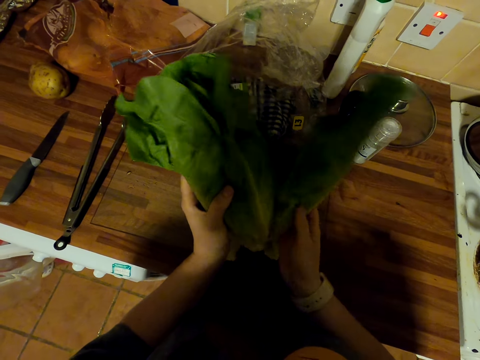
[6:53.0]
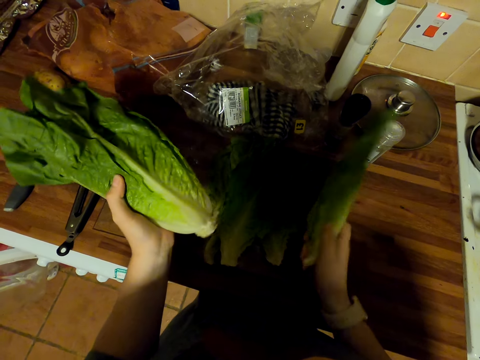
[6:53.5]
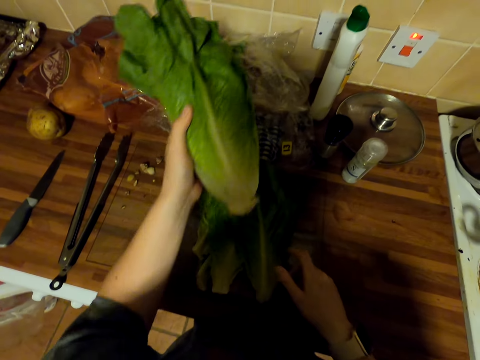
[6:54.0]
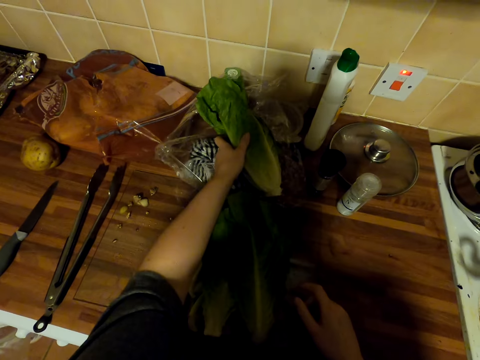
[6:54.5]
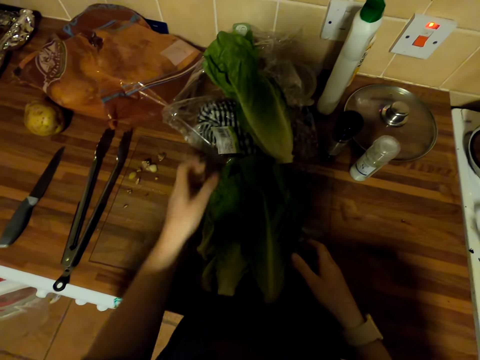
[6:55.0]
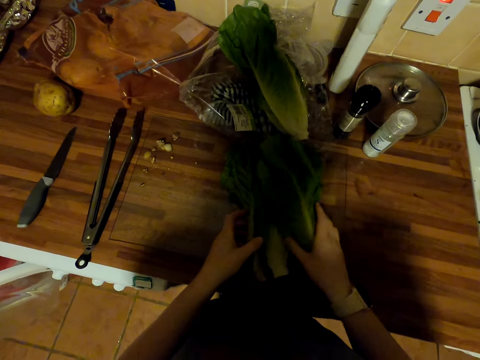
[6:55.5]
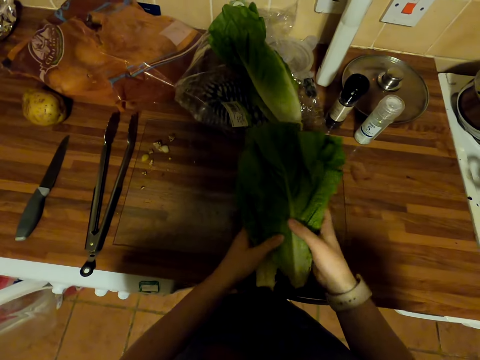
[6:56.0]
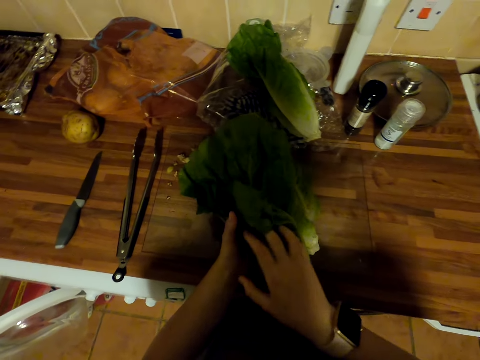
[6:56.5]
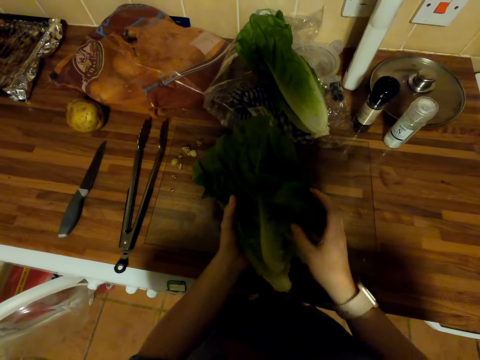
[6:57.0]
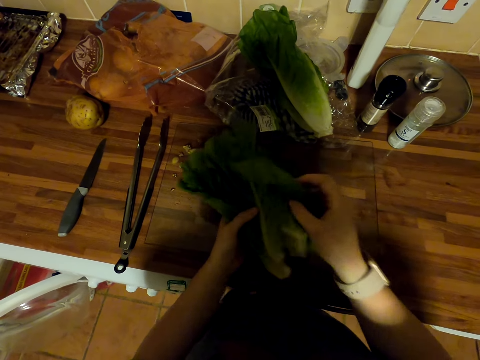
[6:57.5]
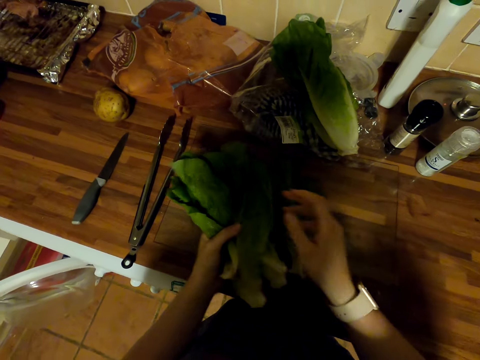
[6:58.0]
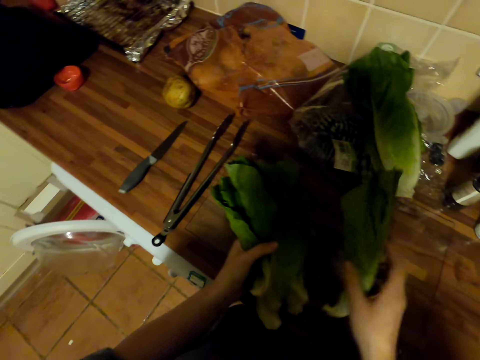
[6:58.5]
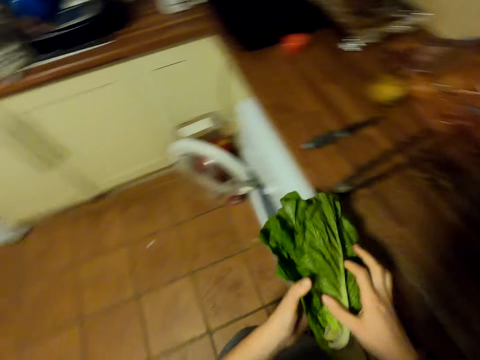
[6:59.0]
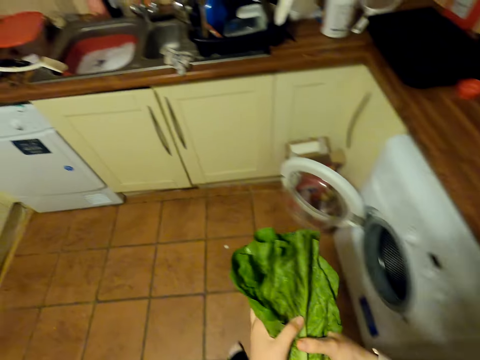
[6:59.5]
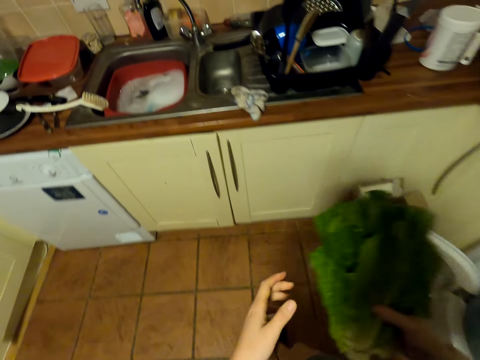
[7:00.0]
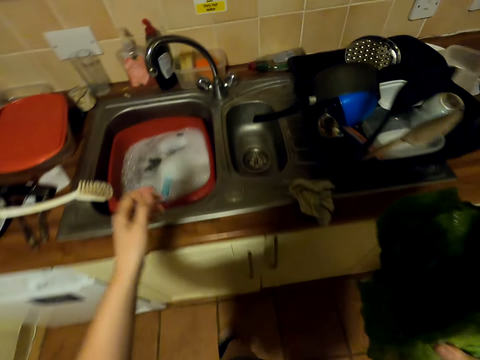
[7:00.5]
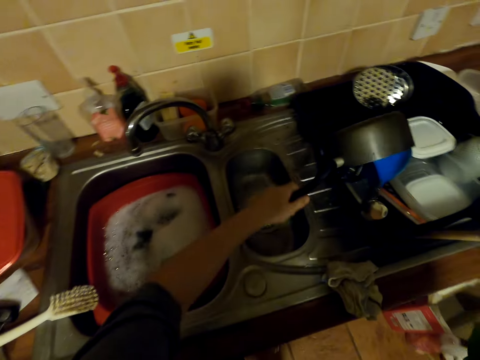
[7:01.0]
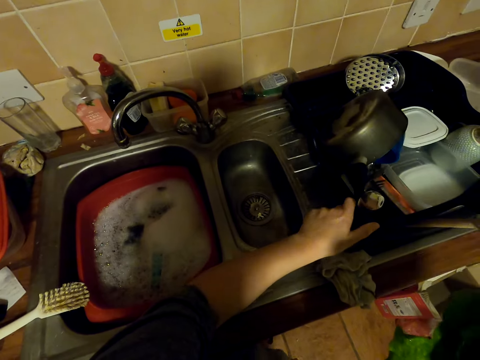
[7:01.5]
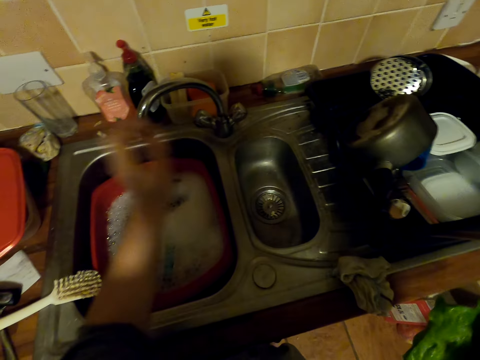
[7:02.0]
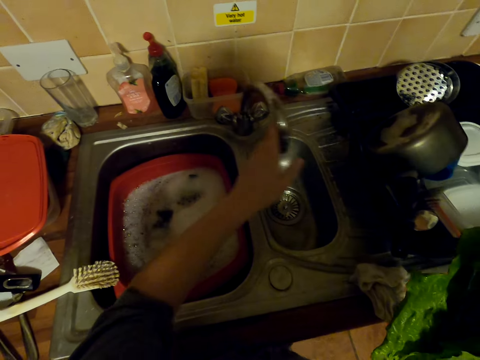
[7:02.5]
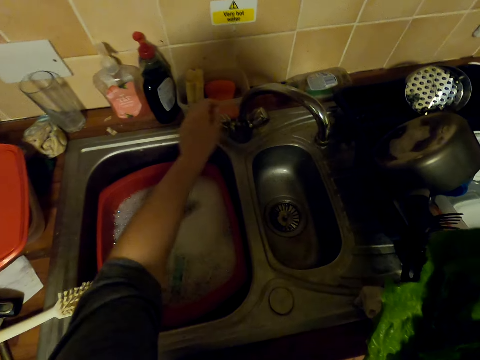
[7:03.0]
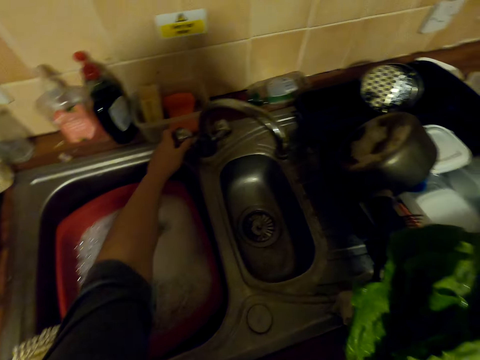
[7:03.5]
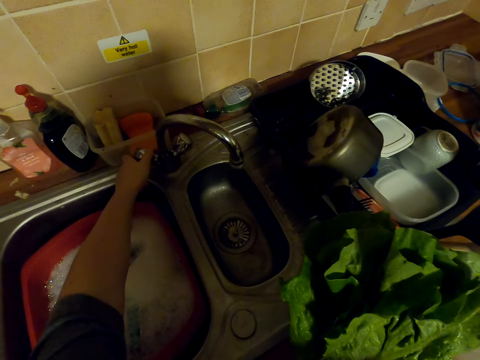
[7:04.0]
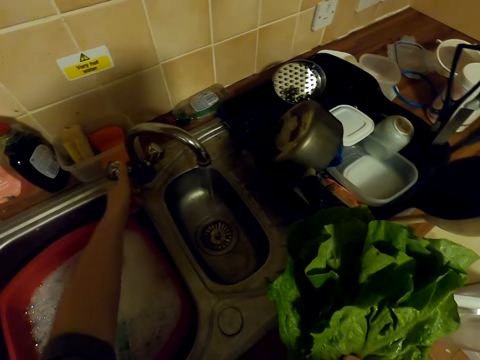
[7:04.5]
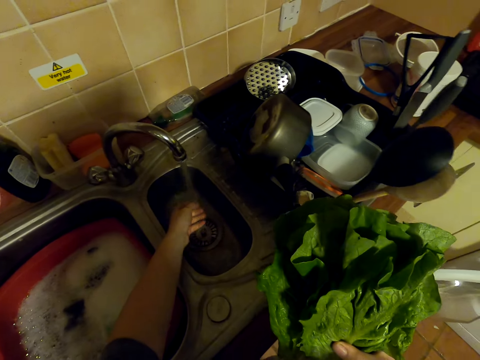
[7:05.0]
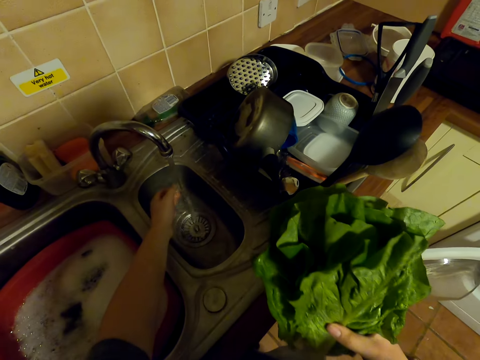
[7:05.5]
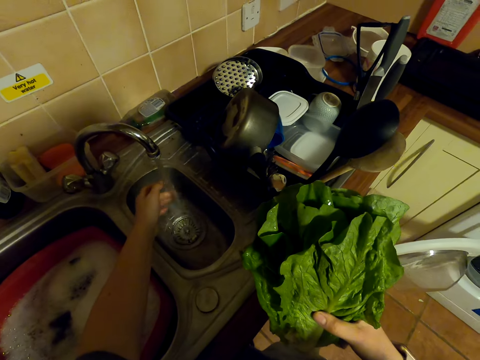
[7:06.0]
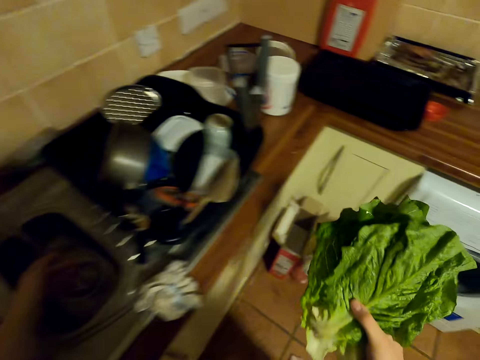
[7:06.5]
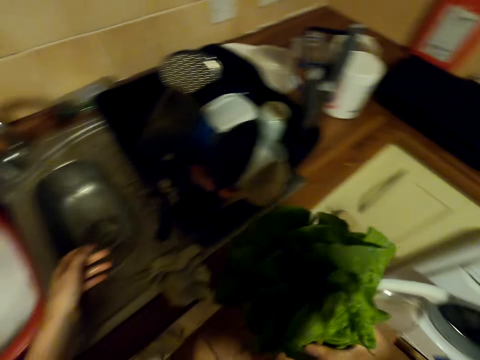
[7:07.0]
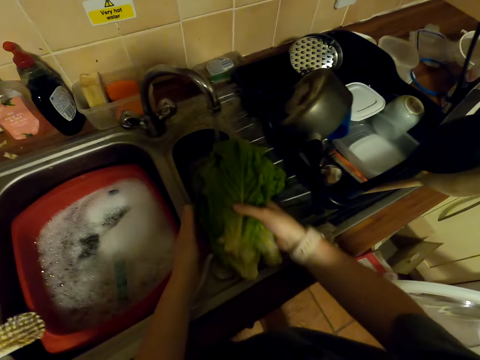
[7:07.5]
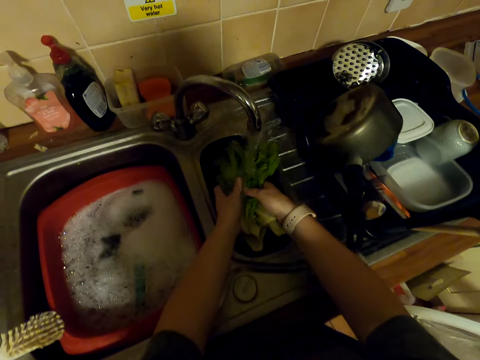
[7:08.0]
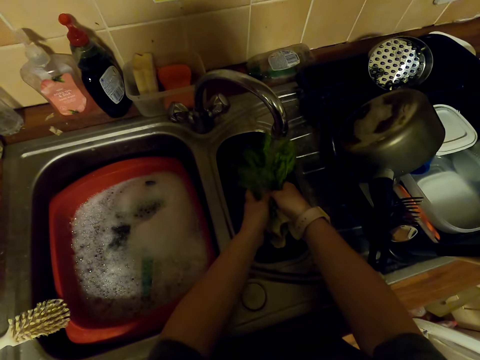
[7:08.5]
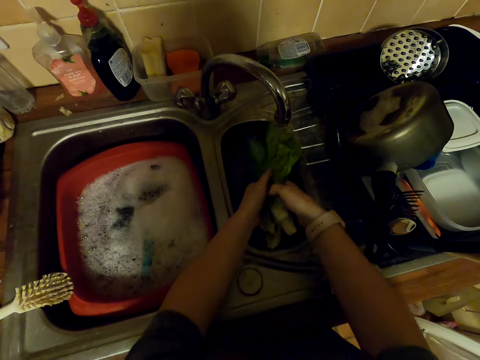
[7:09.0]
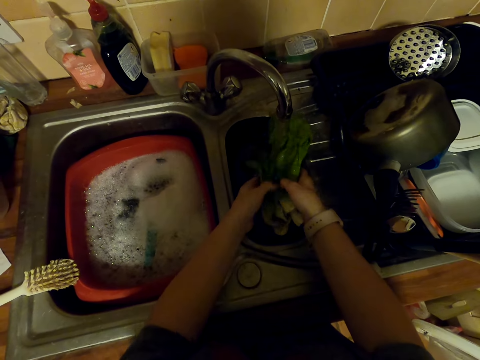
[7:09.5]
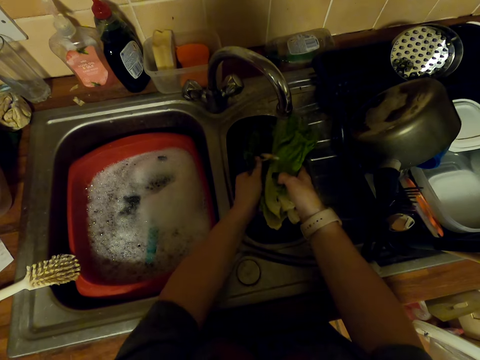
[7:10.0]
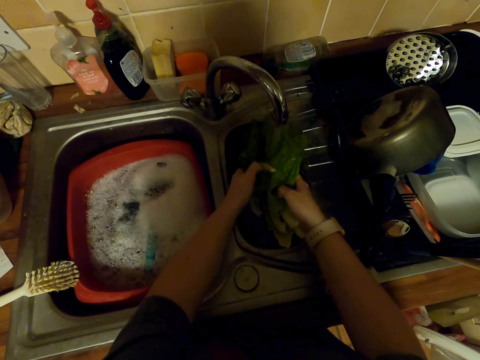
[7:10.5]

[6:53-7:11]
The camera wearer cuts the spinach. He puts the spinach on the counter. He puts the bunch of spinach on the wrapper. He picks up the spinach leaves. He flips the spinach leaves. He picks up the spinach. He picks up the spinach leaf. He switches the spinach to the other hand. He holds the spinach with both hands. He walks to the sink. He arranges the cooking pan. He picks the cooking pan. He pulls his hand off the cooking pan. He pushes the tap. He rotates the tap. He opens the tap. He rinses his hand with water. He touches the water. He rinses the spinach with water in the sink.

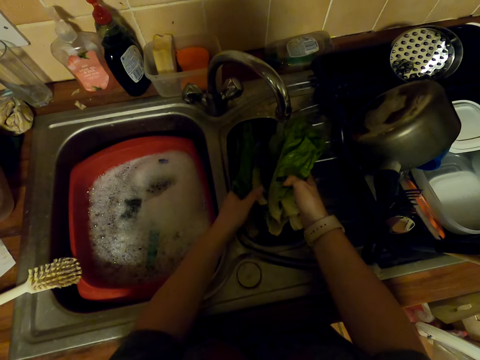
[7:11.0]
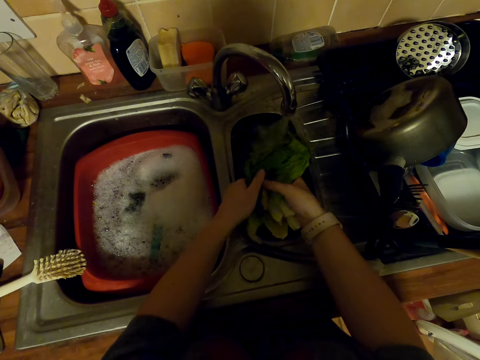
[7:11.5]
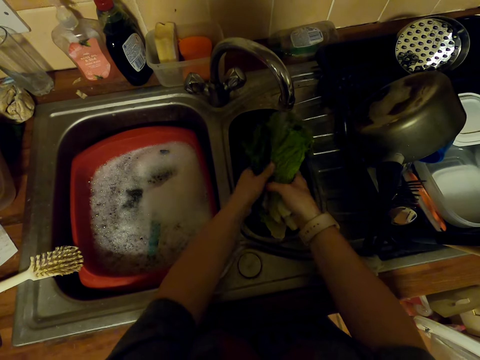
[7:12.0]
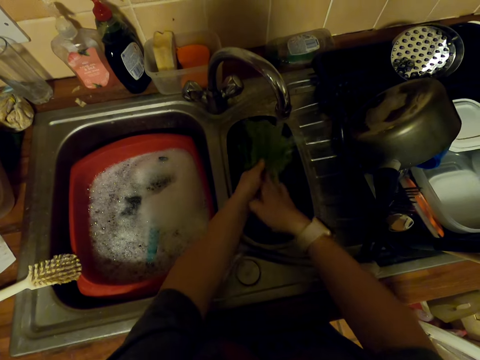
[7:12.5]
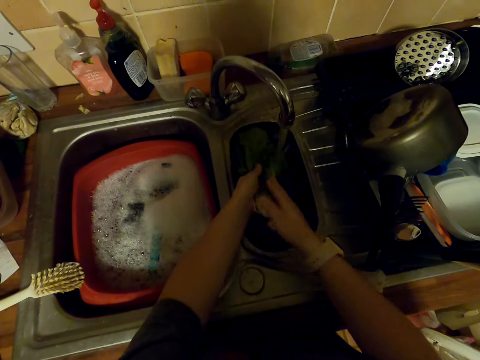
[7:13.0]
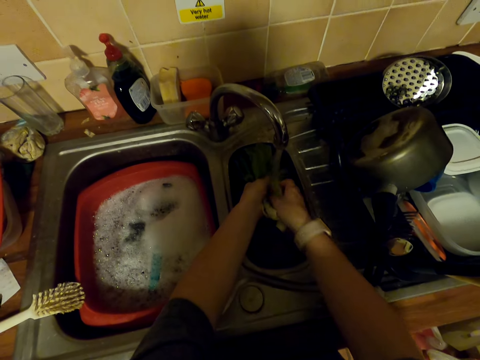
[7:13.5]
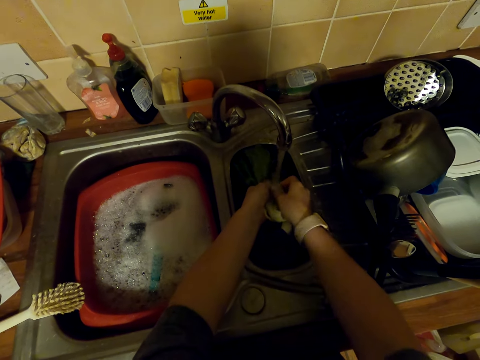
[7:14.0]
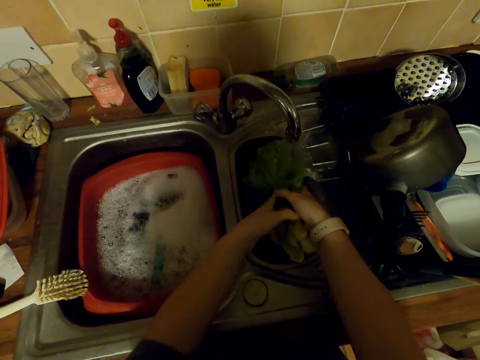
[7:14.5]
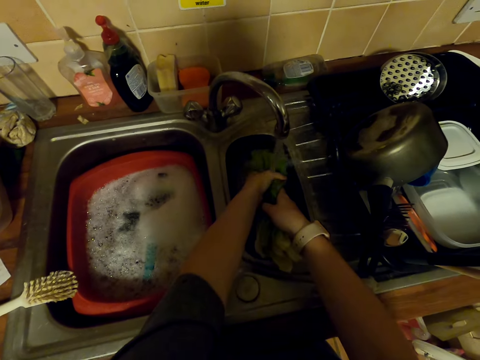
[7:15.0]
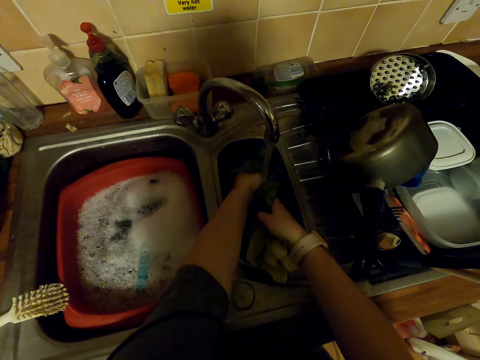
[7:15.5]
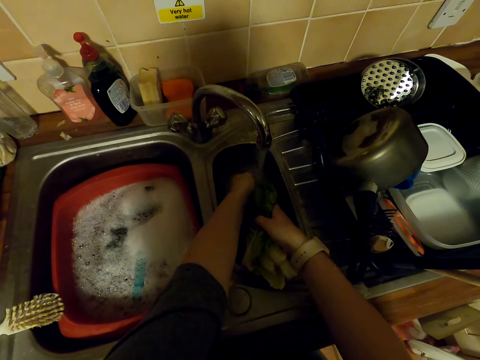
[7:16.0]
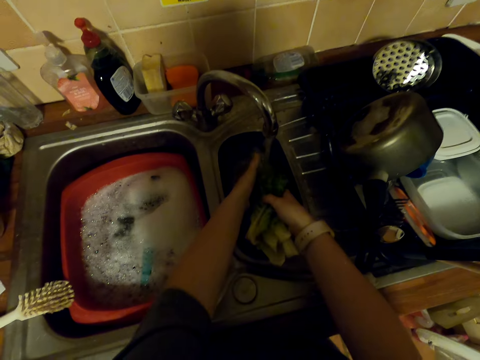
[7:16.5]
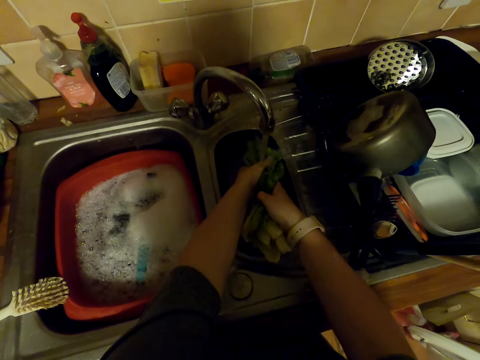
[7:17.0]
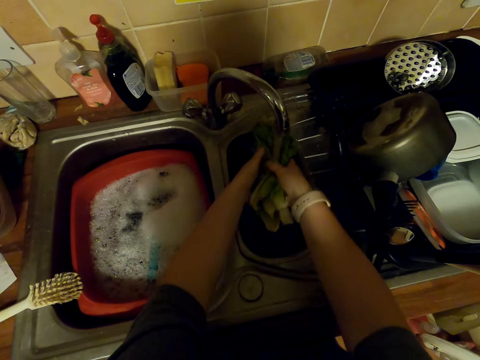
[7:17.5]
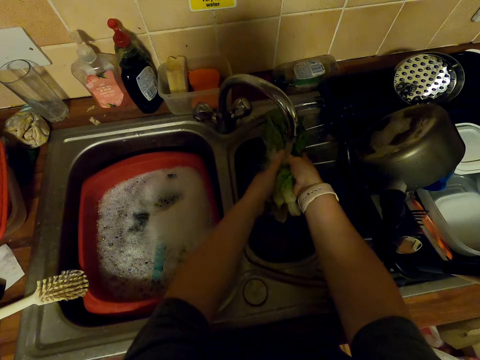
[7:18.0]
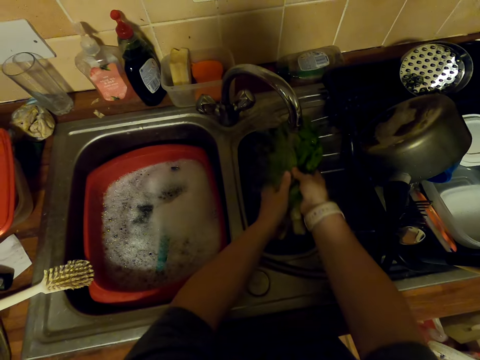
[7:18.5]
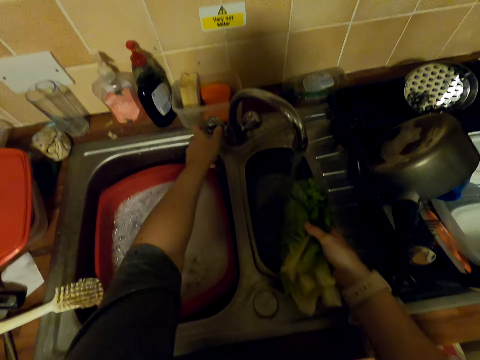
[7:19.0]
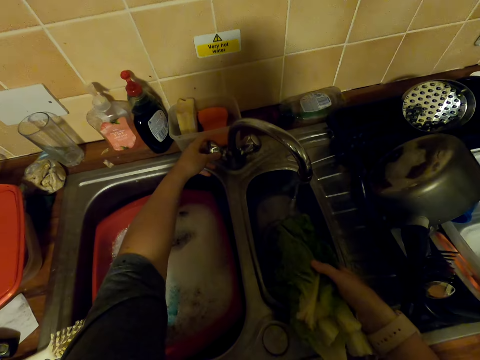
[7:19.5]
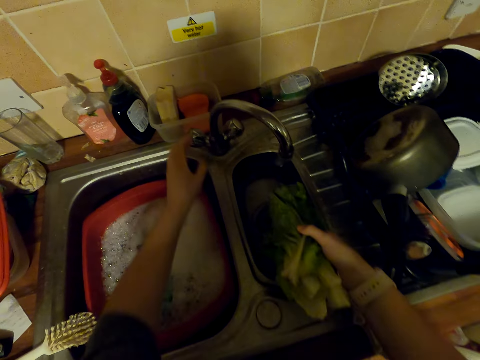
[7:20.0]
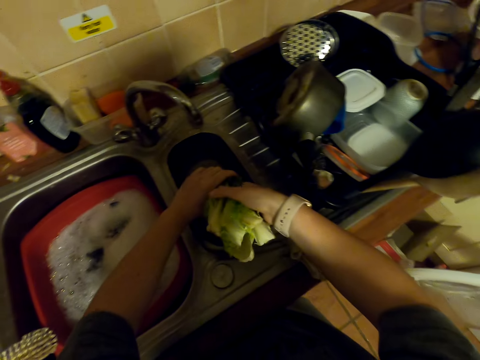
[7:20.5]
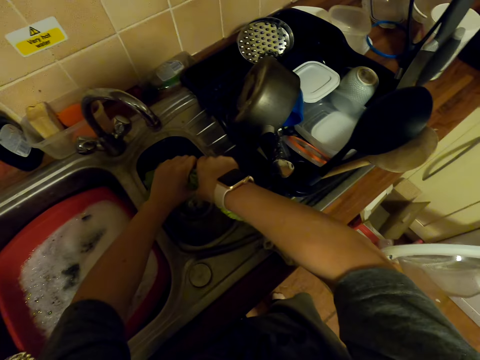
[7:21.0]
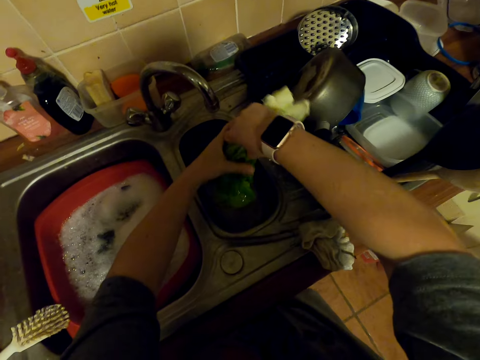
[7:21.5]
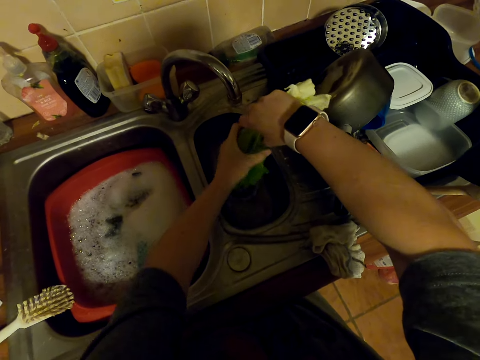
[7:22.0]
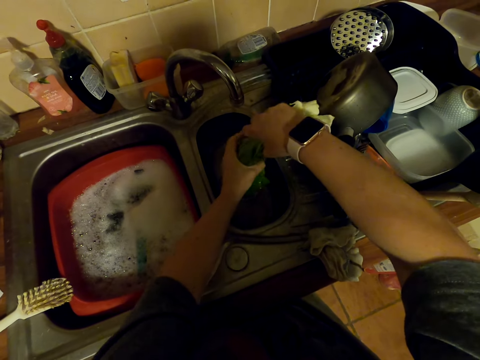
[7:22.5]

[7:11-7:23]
The camera wearer closes the tap. They hold the spinach with both hands. They dry the vegetable.
